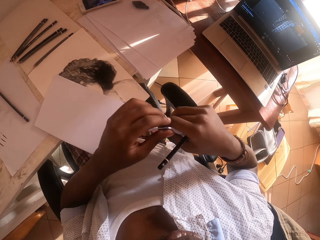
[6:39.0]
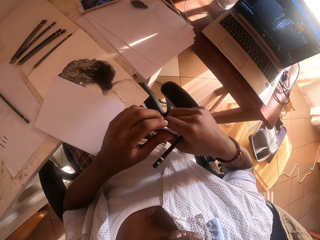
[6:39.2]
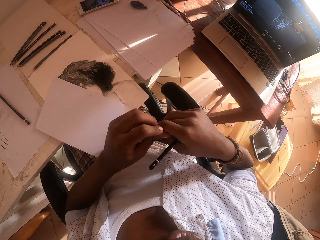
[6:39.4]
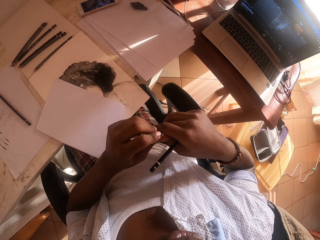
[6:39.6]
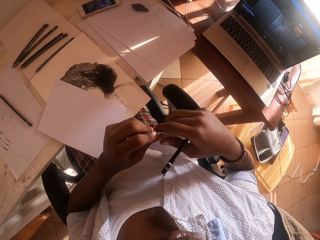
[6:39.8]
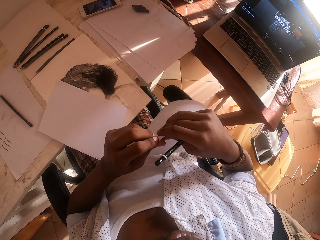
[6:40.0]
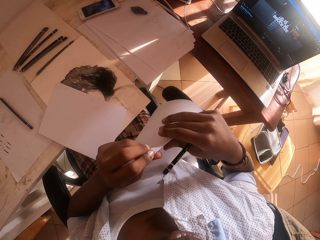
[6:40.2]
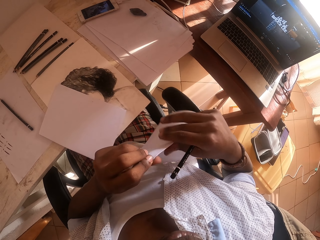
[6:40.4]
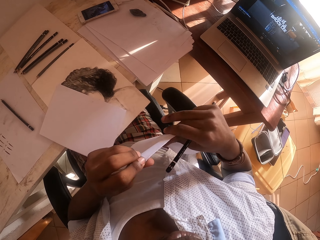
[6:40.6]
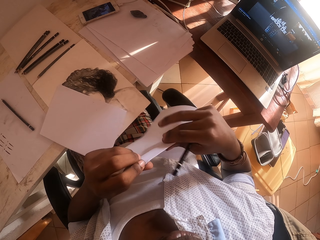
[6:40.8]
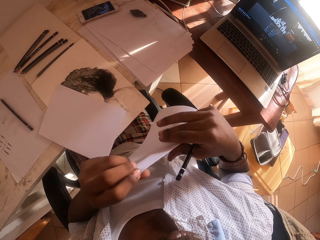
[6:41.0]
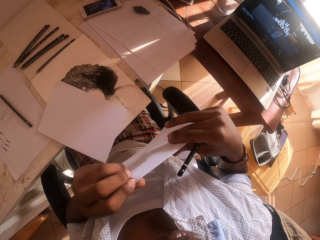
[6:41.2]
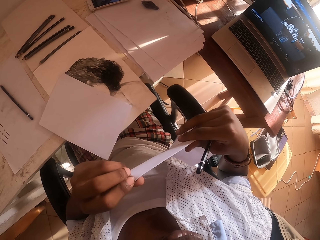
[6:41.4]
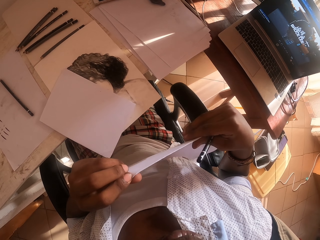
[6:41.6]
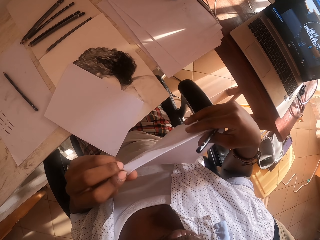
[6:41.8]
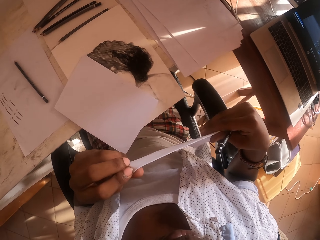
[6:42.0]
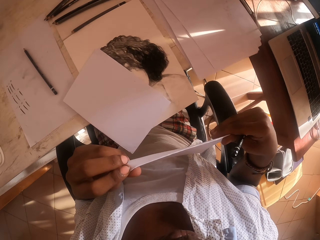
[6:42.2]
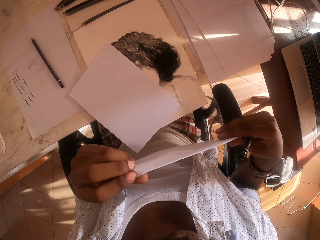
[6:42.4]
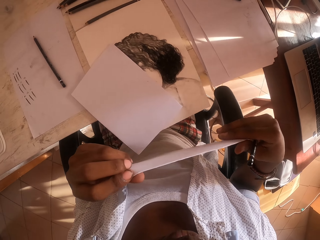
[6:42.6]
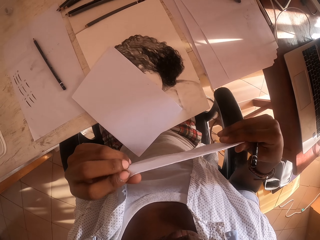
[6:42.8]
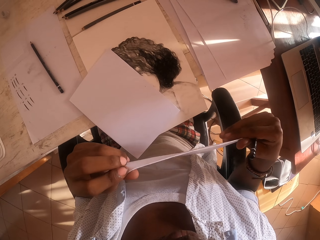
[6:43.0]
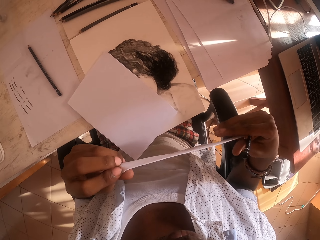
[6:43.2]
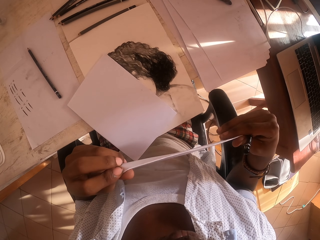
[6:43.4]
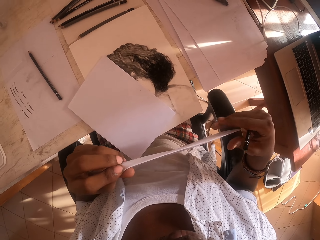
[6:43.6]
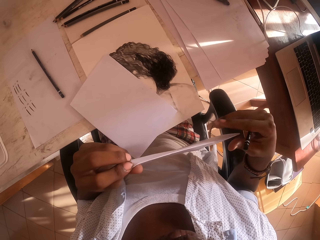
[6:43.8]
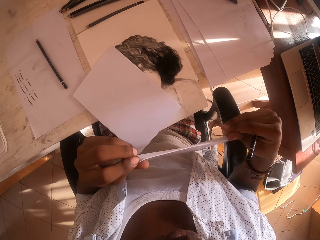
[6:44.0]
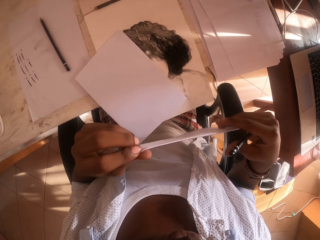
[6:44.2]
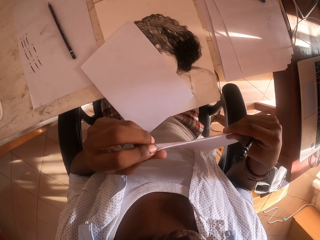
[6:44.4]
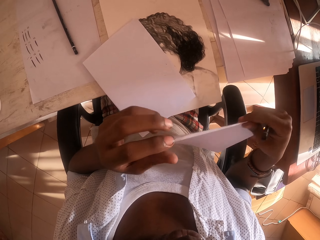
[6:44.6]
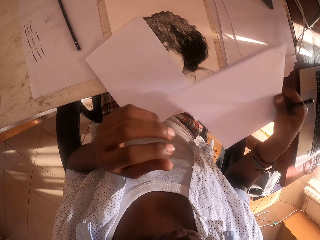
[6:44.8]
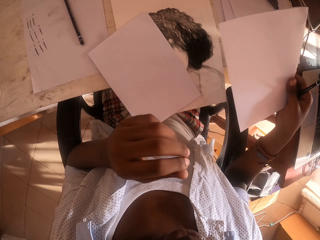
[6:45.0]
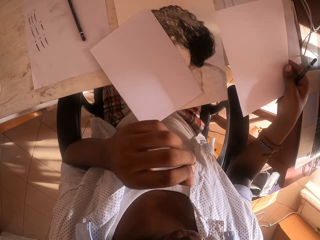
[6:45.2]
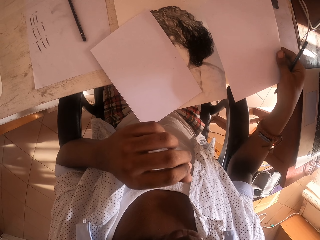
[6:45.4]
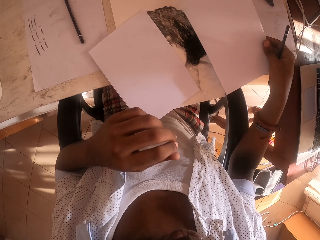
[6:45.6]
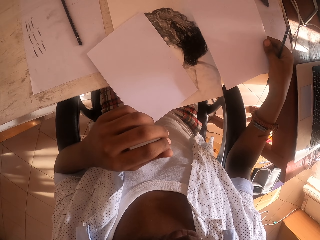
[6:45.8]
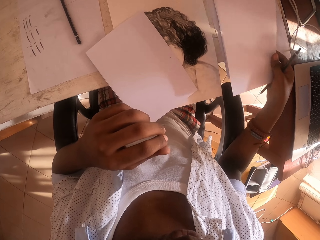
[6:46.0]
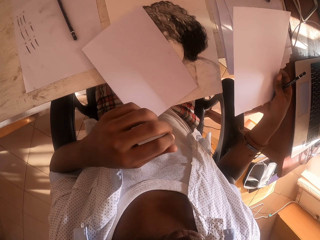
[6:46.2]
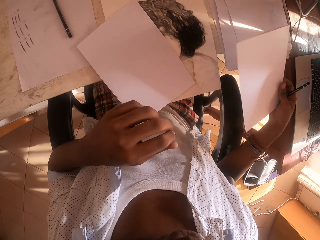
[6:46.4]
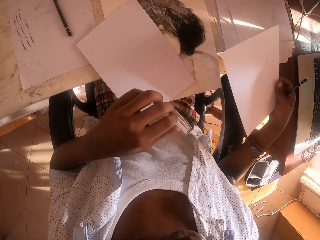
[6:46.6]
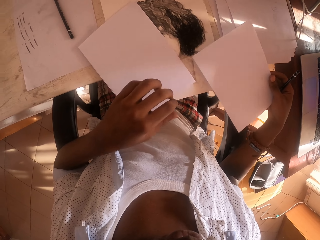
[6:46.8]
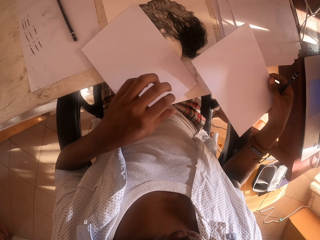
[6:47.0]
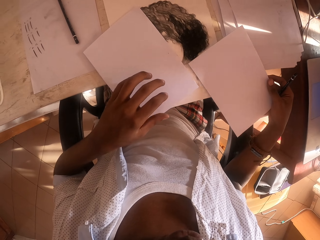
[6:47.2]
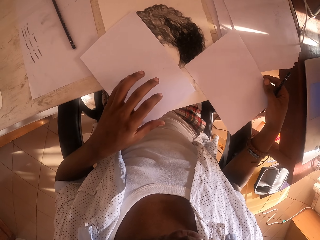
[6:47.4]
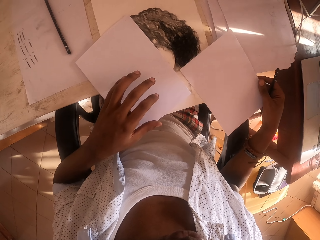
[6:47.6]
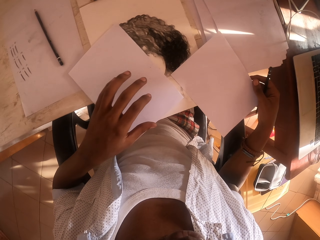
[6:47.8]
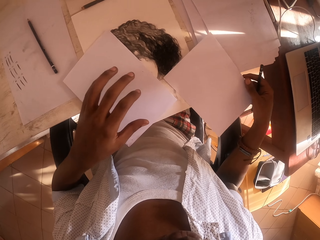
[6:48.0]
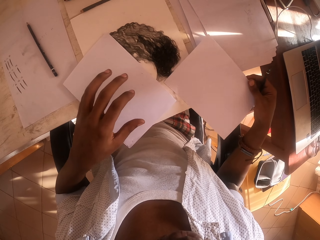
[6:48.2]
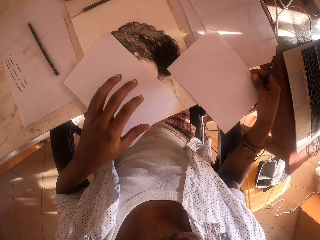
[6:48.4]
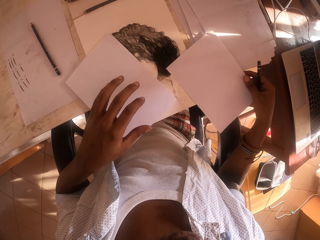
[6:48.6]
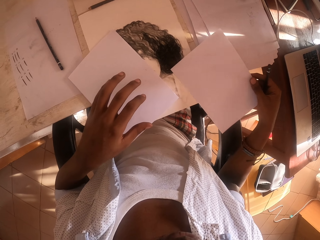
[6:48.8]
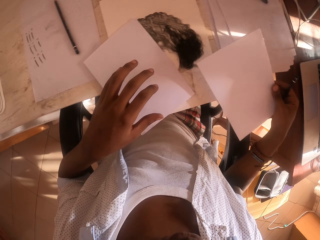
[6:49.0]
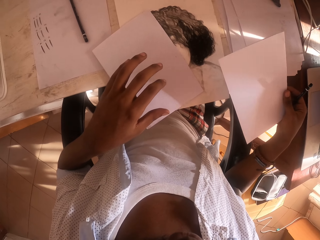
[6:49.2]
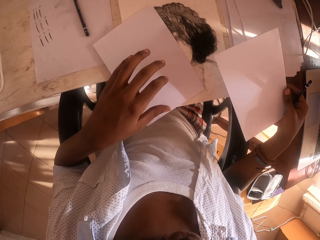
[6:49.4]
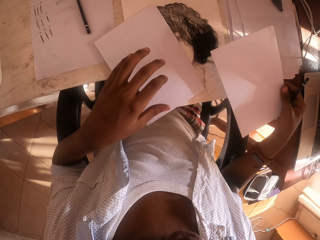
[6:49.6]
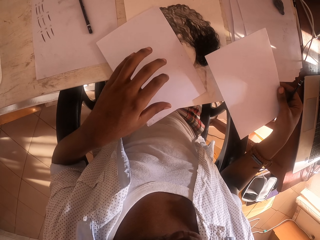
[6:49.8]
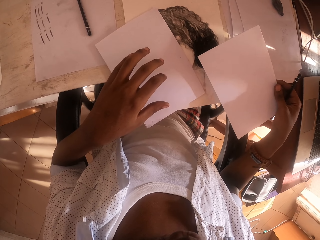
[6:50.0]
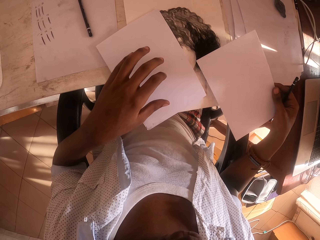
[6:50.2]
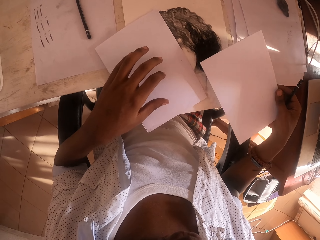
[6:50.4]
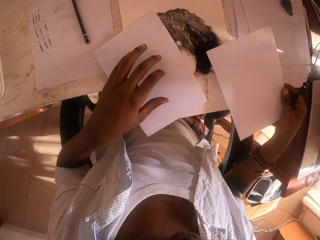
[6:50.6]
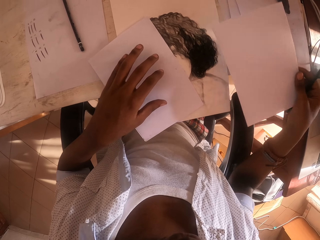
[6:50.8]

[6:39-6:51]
The camera wearer puts the paper on top of the art or sketch.

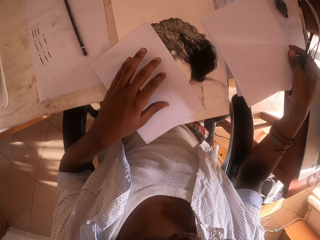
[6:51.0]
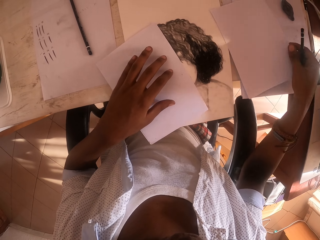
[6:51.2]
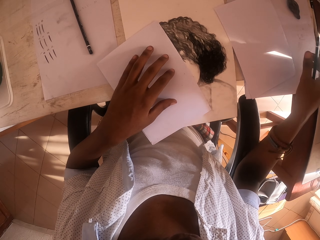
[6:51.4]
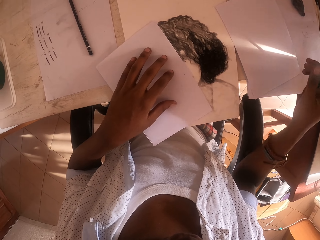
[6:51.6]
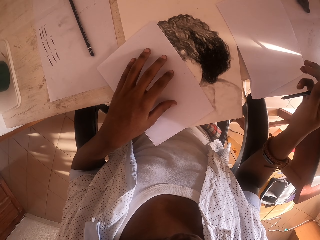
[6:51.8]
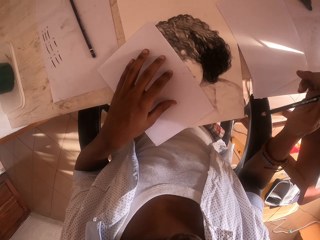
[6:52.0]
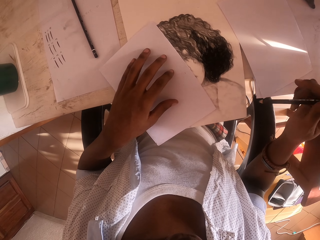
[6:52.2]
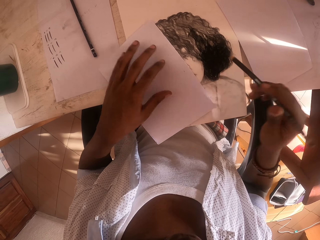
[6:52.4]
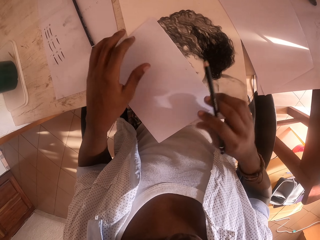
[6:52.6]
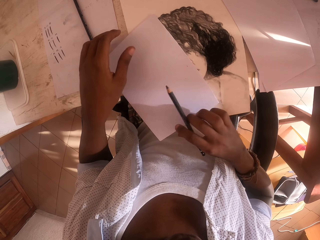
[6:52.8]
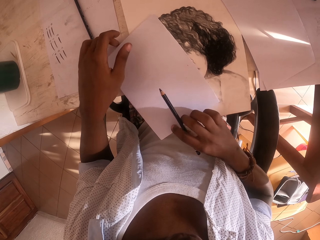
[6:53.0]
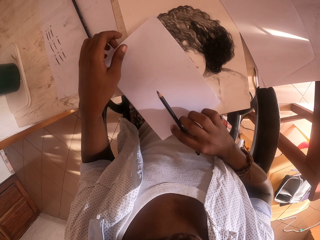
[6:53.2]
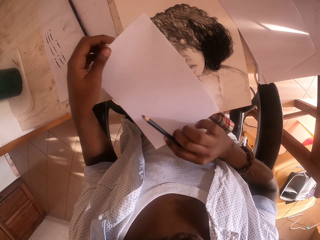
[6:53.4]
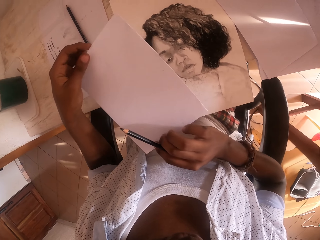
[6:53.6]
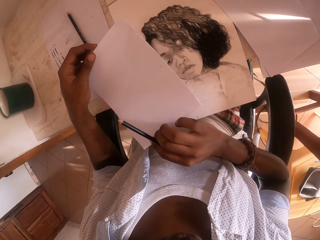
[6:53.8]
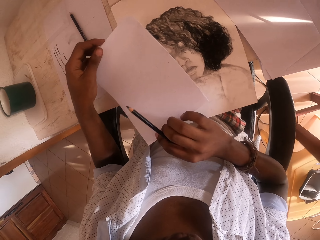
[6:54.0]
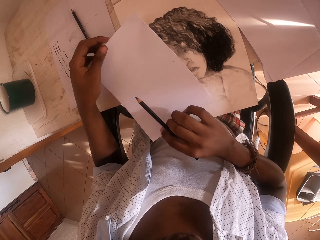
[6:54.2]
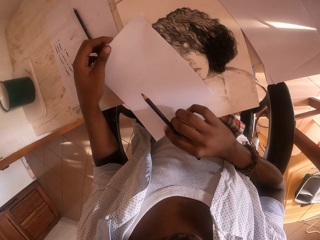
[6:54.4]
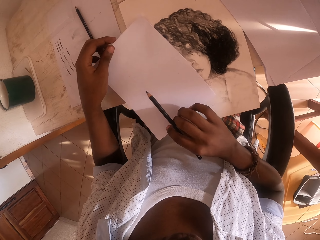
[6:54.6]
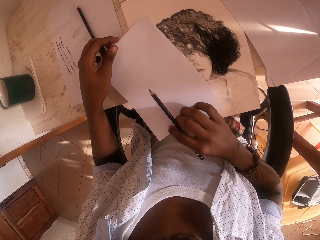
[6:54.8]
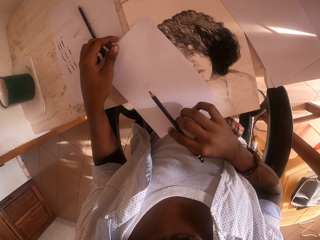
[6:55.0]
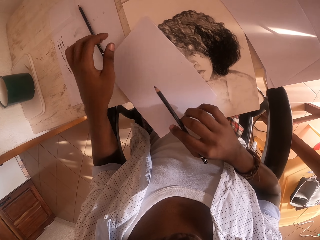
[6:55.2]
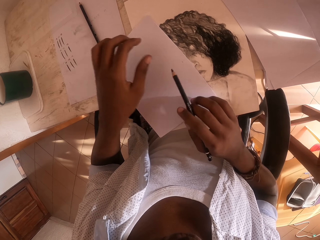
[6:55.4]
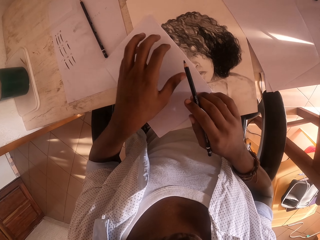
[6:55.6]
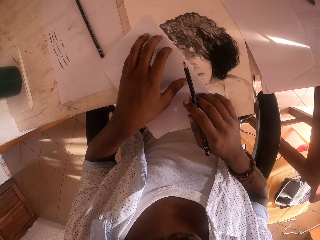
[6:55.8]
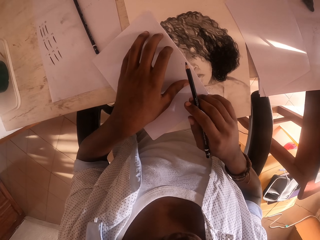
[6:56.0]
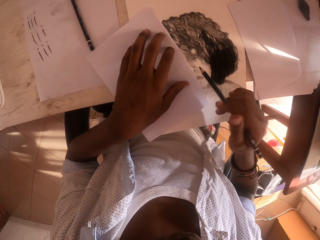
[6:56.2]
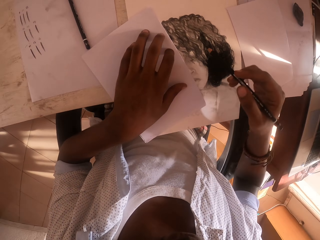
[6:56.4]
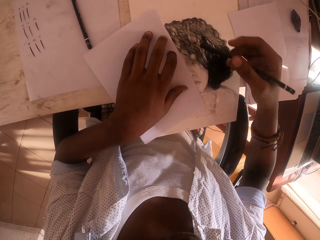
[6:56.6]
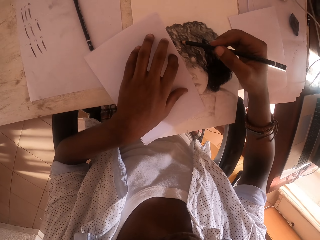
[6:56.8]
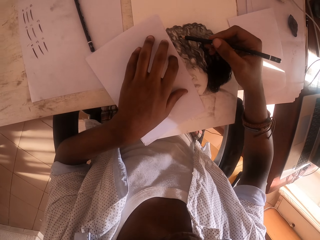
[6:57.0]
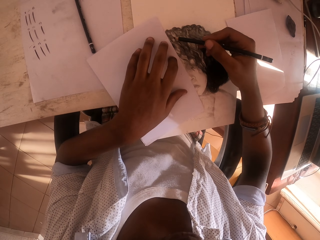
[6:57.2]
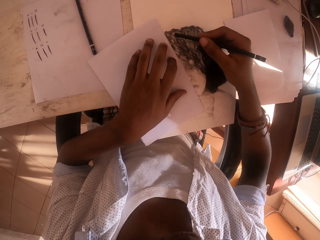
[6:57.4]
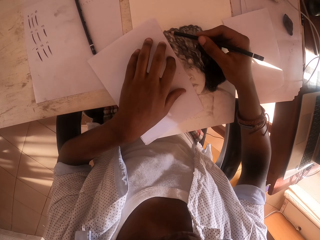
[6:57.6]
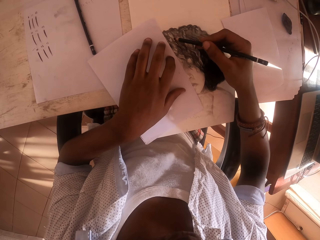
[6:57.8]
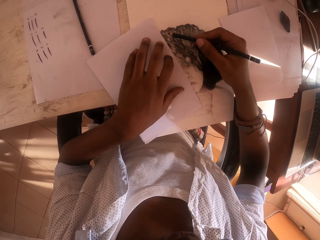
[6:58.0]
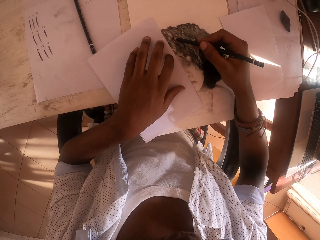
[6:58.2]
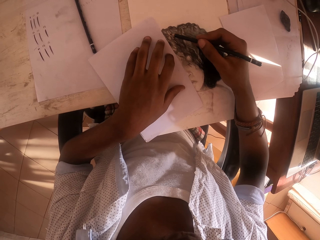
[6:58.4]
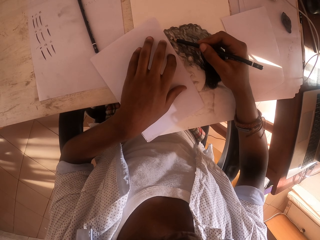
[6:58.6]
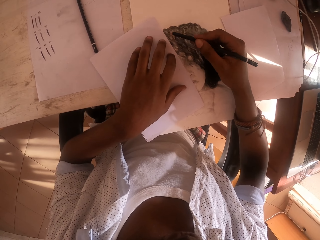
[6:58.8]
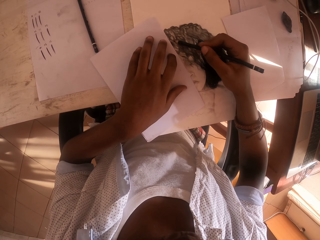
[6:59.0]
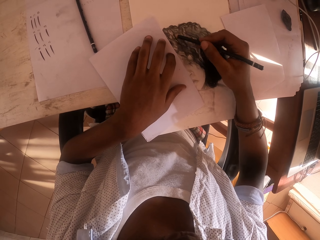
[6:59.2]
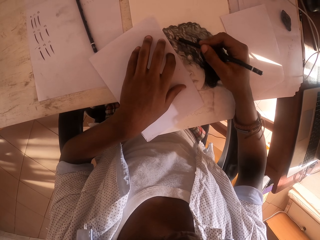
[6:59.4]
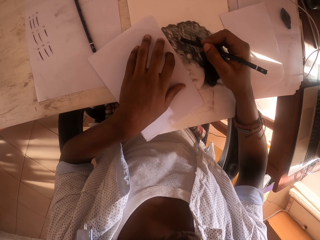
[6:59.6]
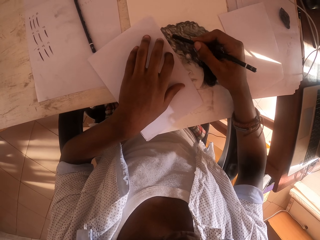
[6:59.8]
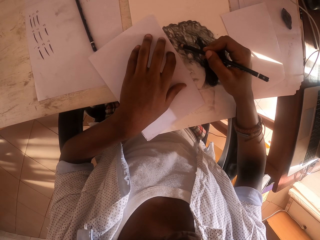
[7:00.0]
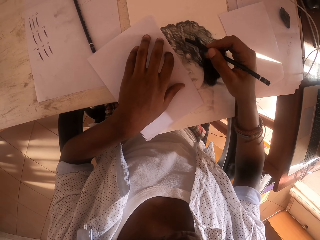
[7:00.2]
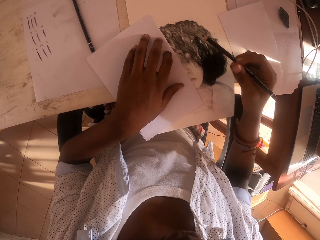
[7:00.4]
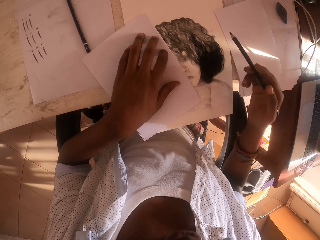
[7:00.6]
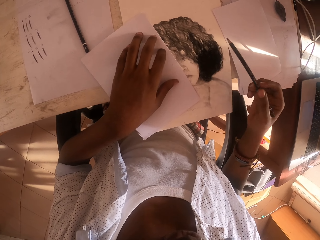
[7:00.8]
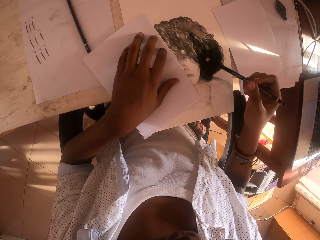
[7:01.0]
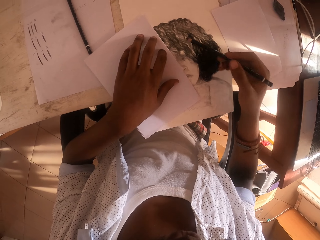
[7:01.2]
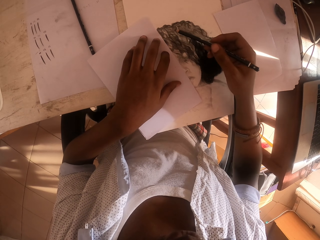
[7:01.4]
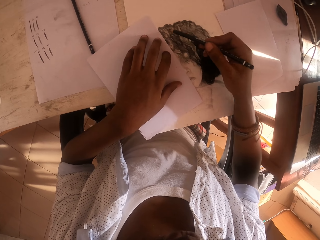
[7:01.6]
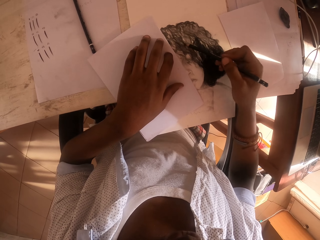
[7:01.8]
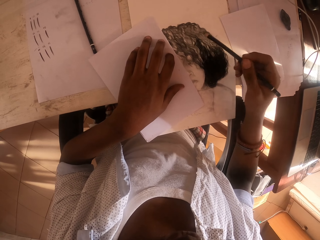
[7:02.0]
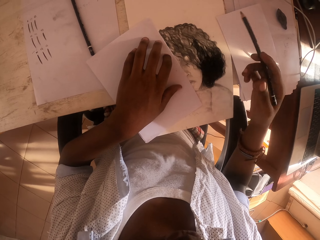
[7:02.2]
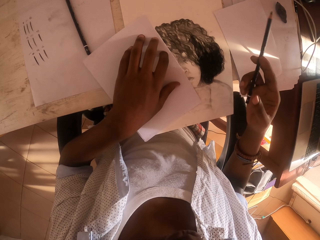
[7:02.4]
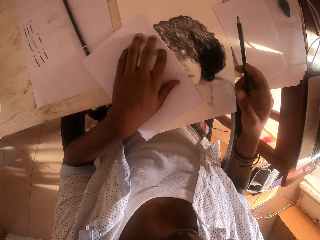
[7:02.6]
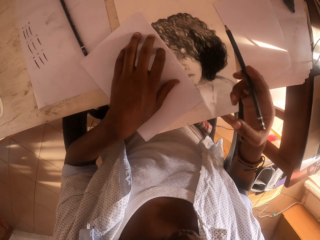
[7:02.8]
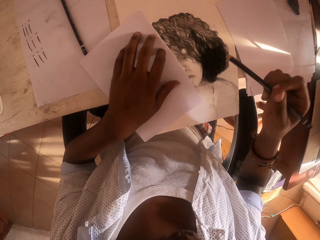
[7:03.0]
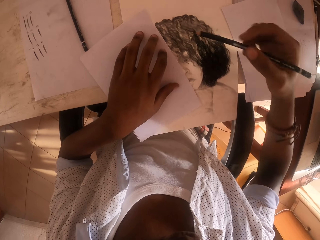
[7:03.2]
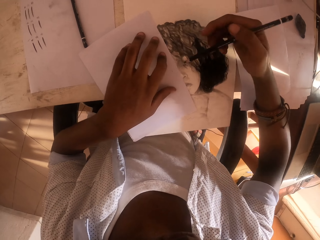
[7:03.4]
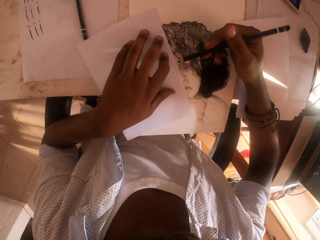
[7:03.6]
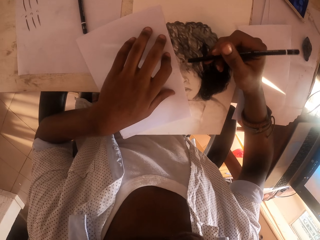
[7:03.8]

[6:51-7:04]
The camera wearer drops the paper on the table. They take the paper on the table. They move the paper from the art or sketch. They put the paper on the sketch. They colour the art with the colour pencil.
